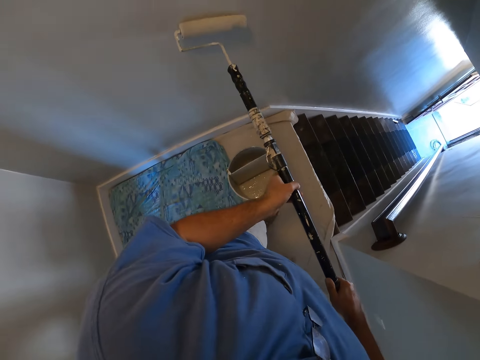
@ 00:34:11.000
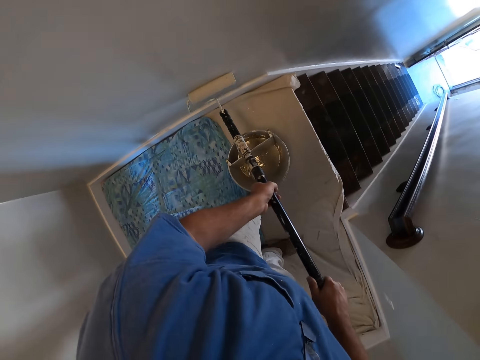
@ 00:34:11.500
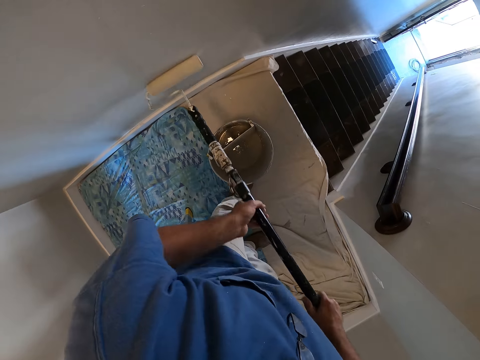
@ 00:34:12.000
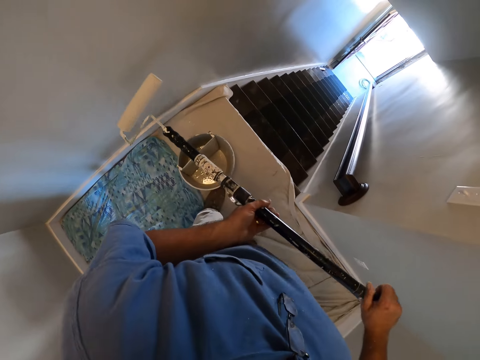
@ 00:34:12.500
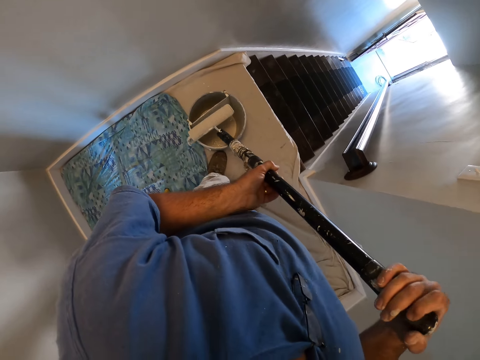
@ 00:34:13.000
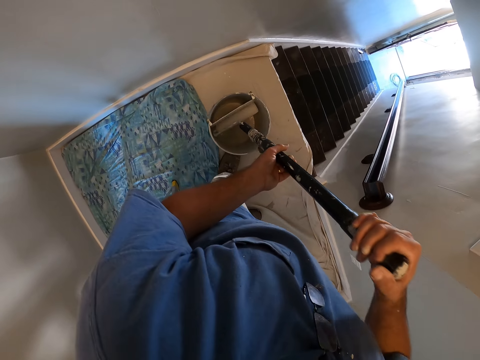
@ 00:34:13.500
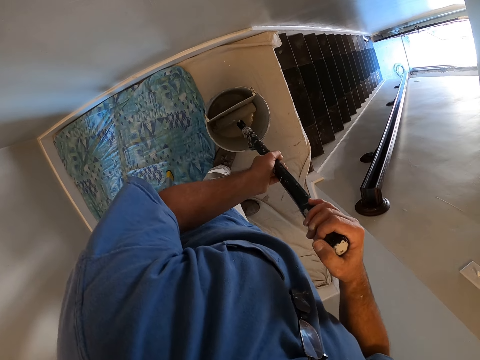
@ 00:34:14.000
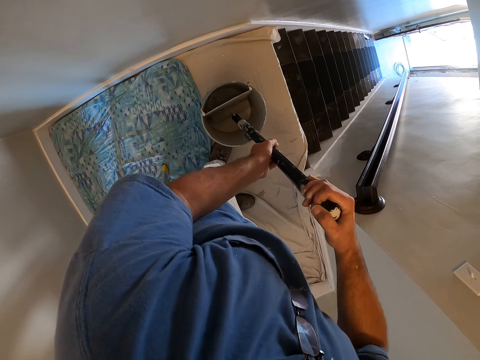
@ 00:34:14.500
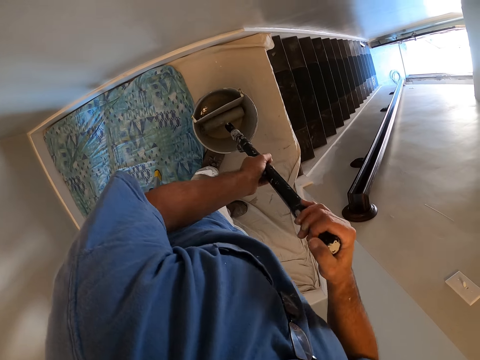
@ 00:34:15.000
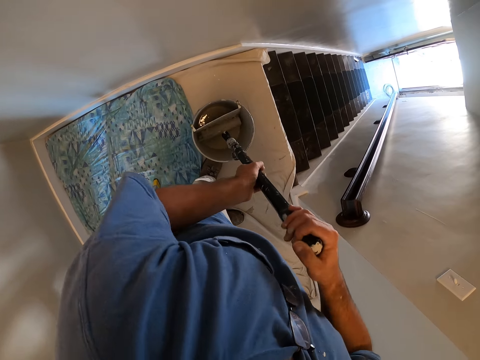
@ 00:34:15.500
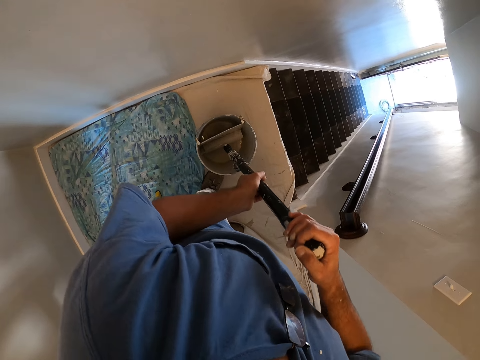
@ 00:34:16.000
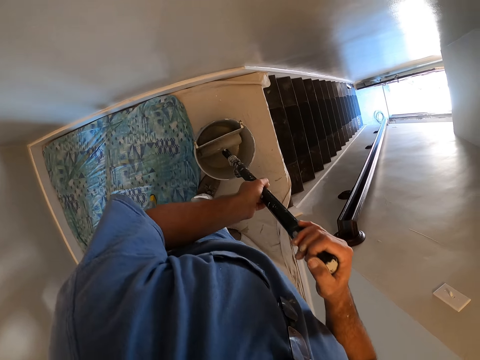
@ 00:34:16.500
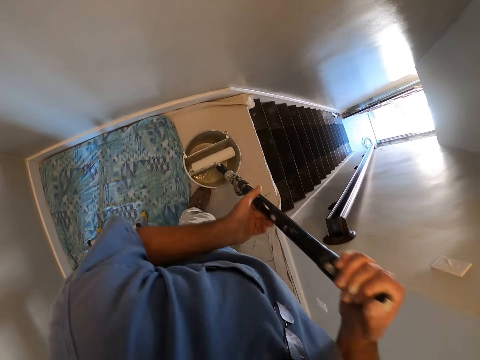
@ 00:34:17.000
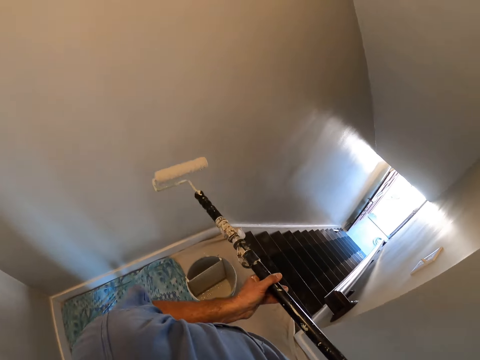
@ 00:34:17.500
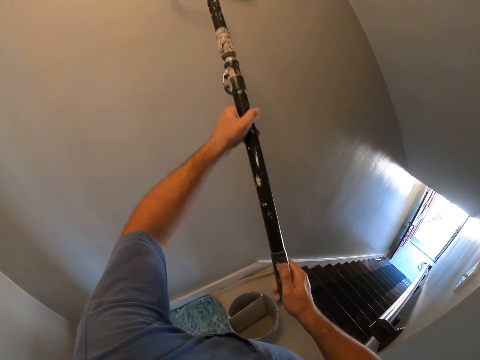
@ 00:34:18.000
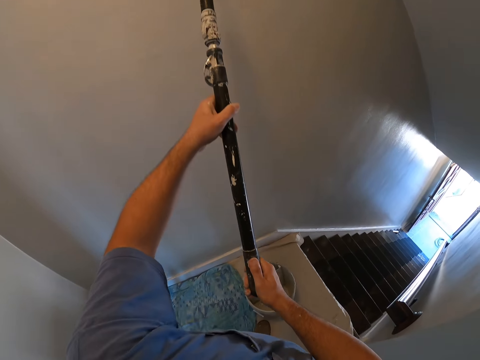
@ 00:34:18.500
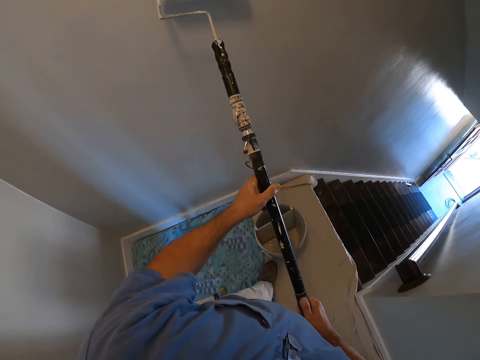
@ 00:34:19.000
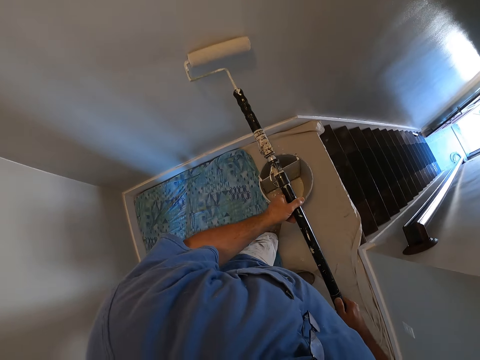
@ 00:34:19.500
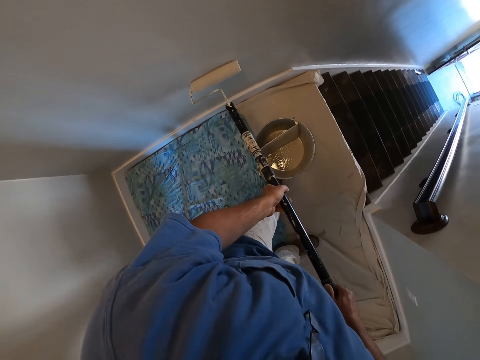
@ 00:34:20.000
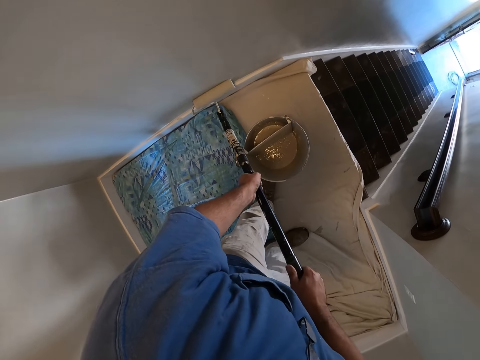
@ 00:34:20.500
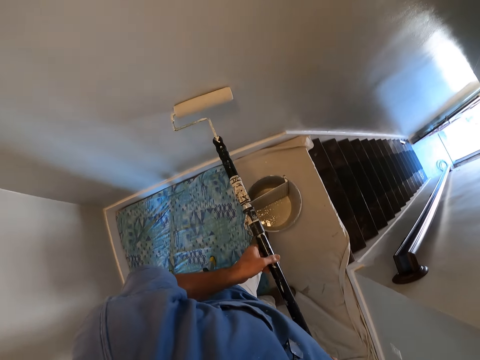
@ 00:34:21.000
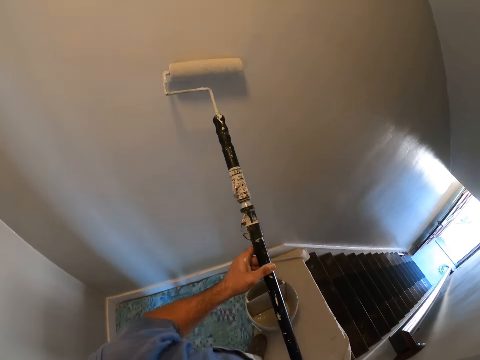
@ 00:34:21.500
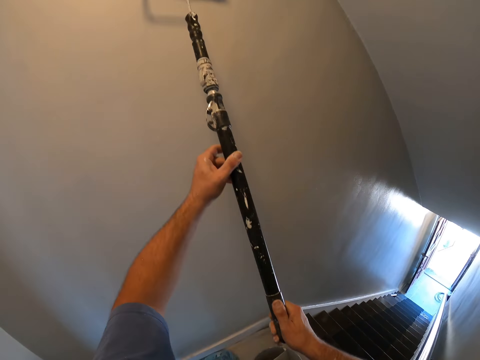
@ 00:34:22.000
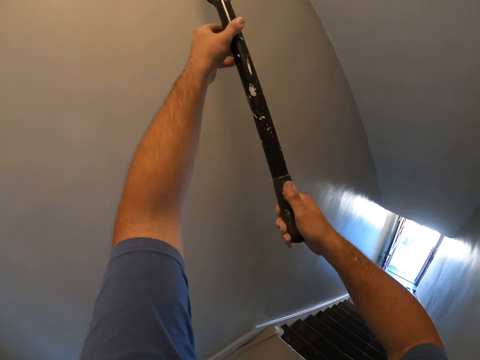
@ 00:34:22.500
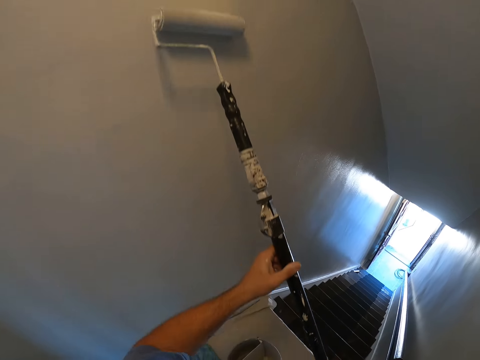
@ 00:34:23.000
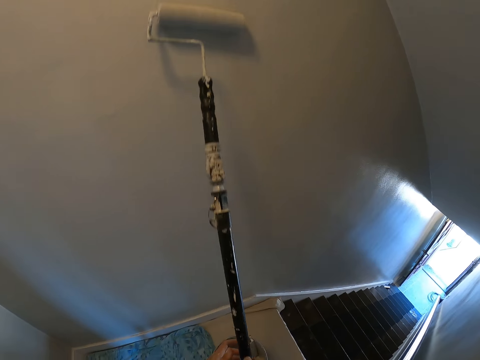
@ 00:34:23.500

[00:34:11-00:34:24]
The camera wearer gets more paint from the paint container. They paint the wall of the room with the paint roller.

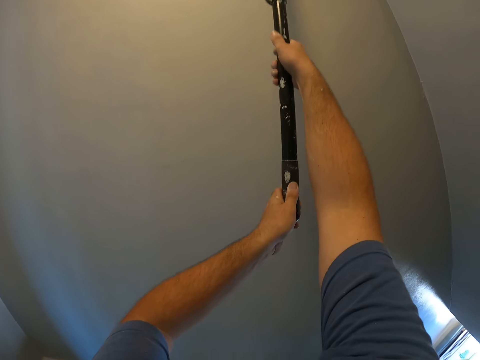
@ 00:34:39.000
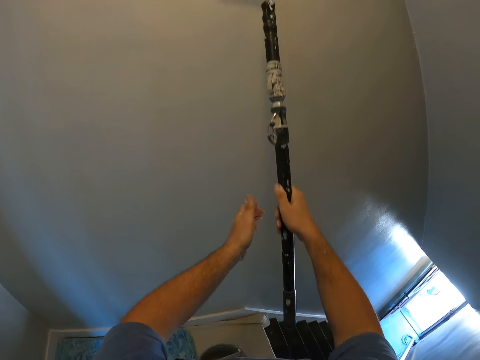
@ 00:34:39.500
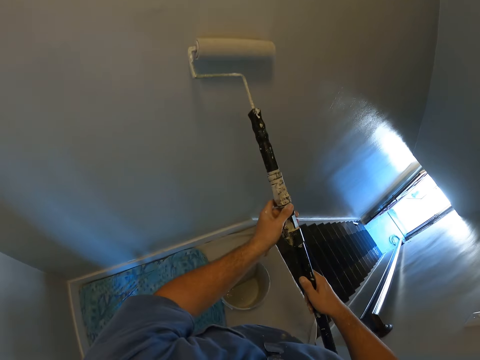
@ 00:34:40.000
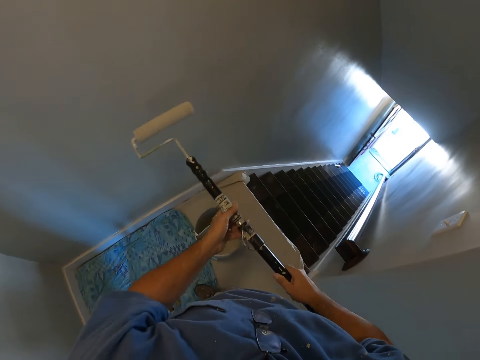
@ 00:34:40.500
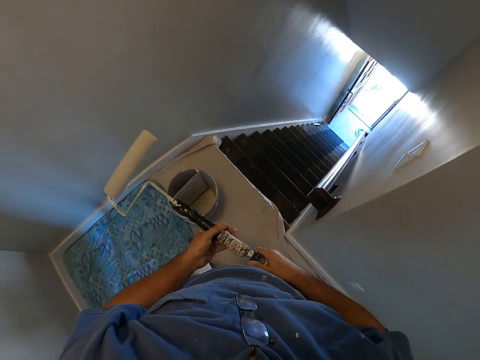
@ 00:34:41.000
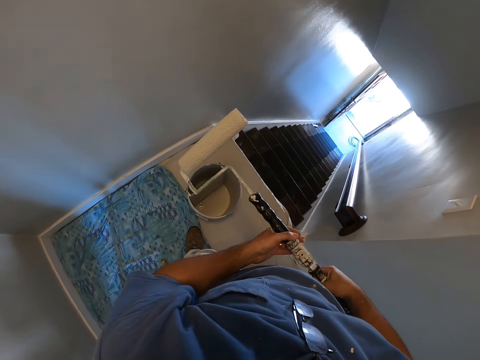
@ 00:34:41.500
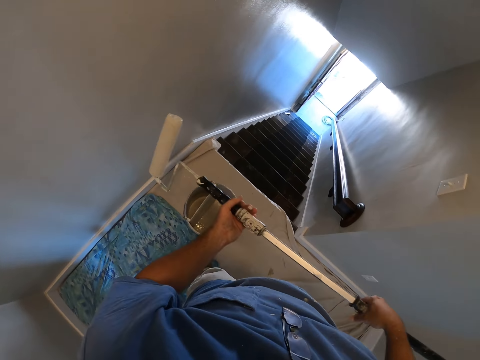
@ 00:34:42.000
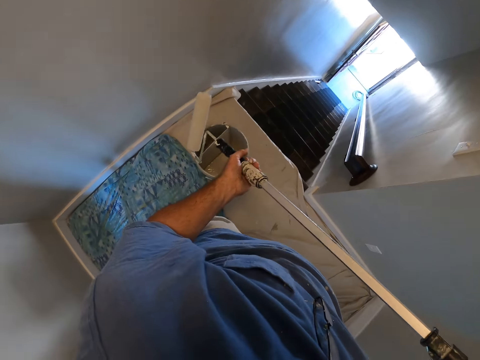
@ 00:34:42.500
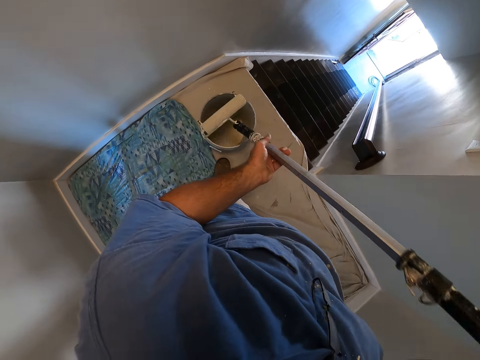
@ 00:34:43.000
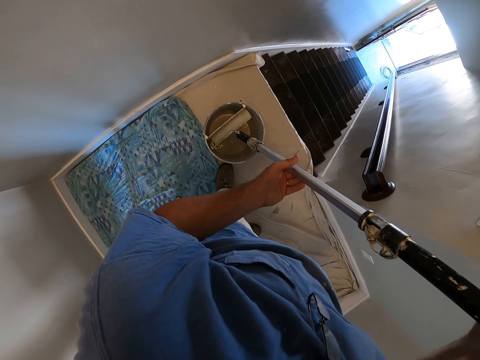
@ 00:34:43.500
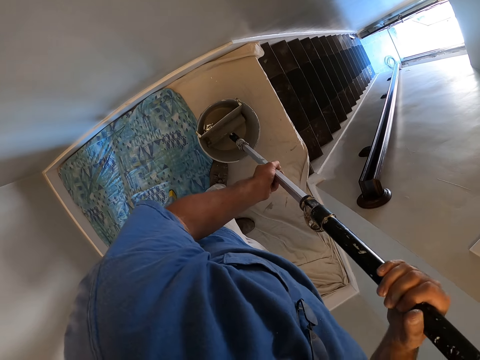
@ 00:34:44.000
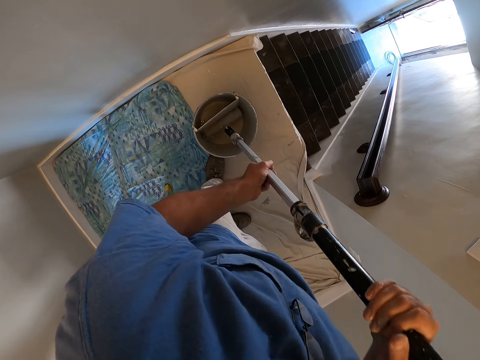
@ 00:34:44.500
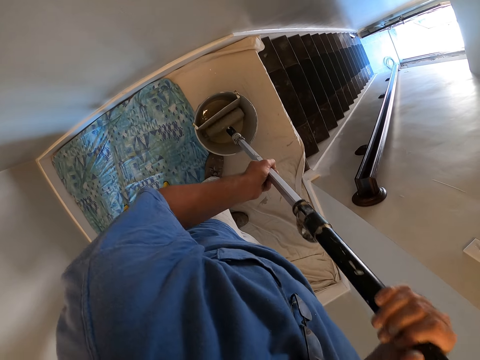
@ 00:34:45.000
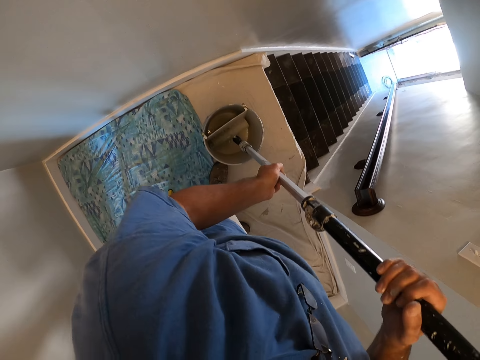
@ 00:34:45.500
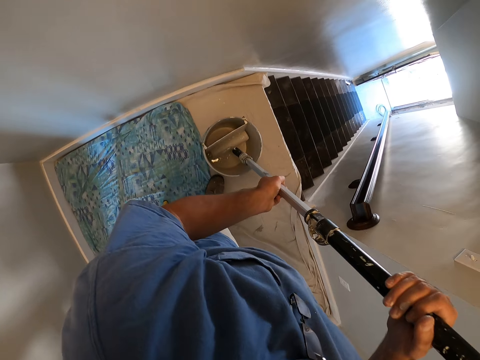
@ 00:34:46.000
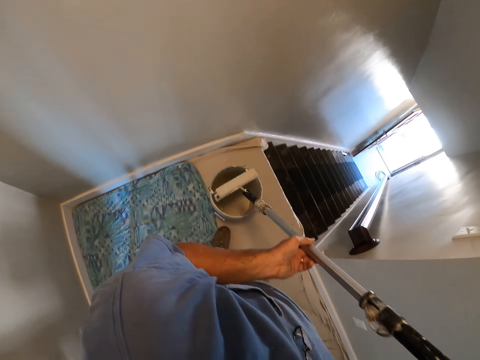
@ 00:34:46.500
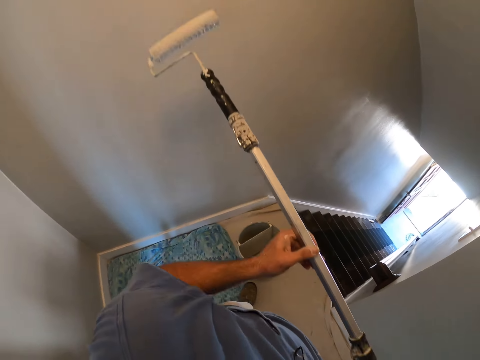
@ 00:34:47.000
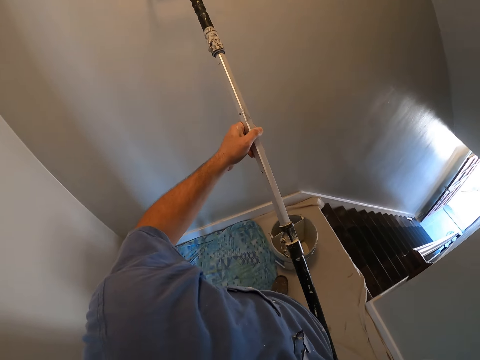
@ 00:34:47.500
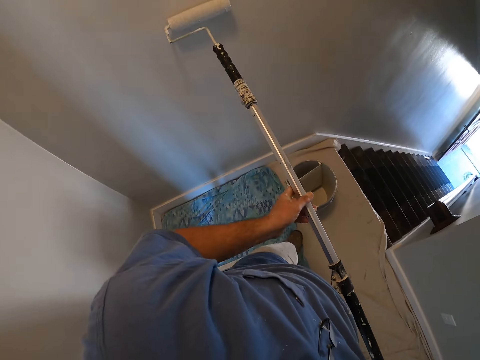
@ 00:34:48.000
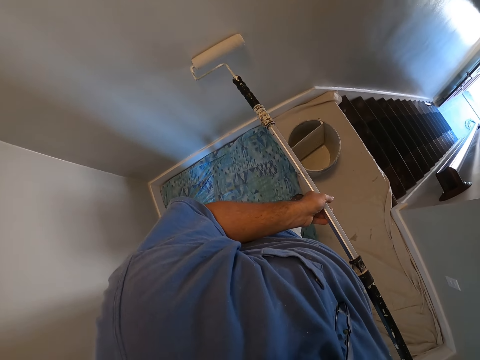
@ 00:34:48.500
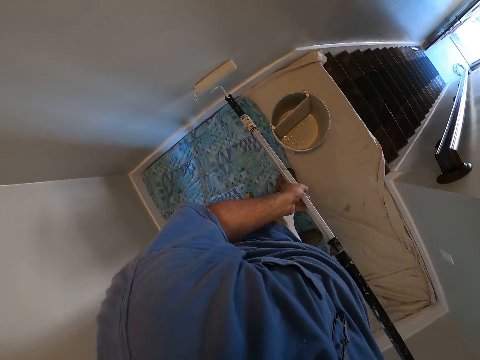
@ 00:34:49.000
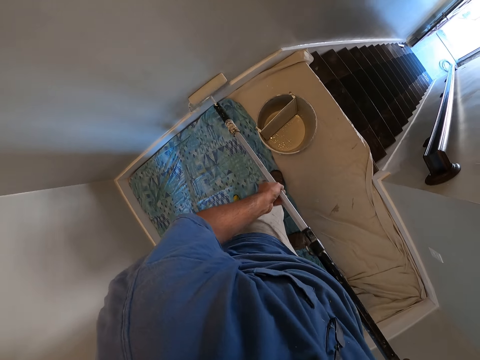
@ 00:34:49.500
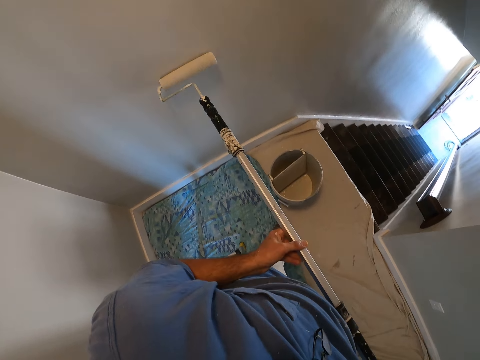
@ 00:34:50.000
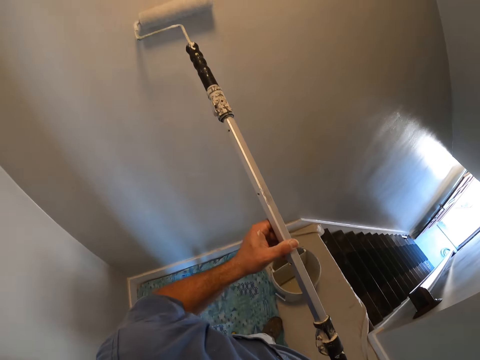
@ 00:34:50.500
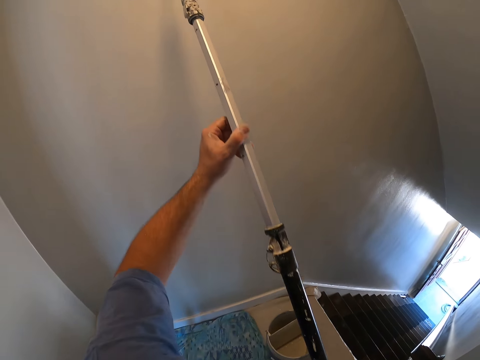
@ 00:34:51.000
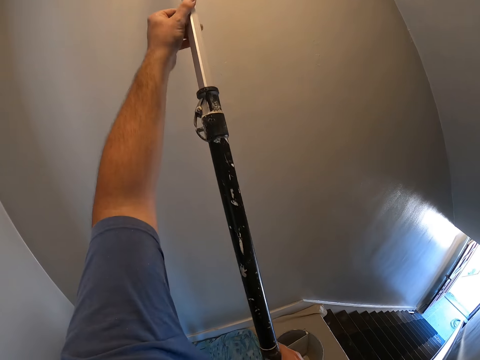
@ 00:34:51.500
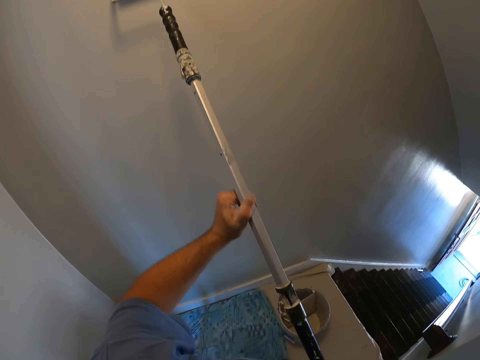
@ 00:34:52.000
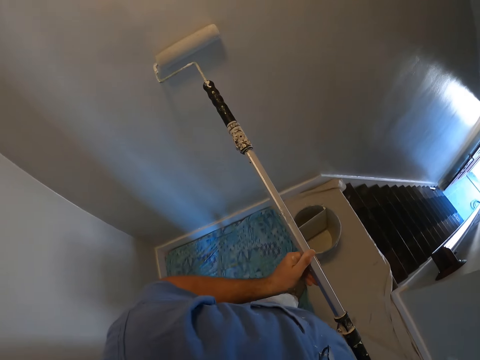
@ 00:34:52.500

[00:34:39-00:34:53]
The camera wearer pauses. They extend out the paint roller extension. They get more paint from the paint container. They paint the wall of the room with the paint roller.
